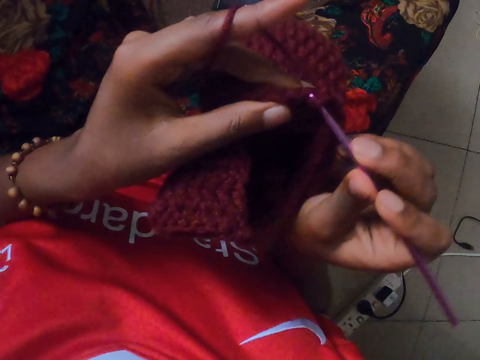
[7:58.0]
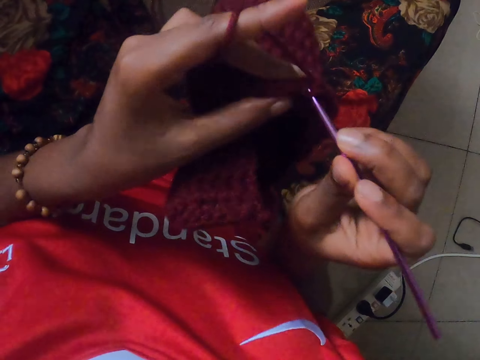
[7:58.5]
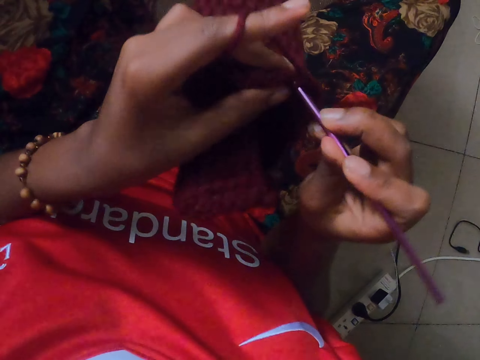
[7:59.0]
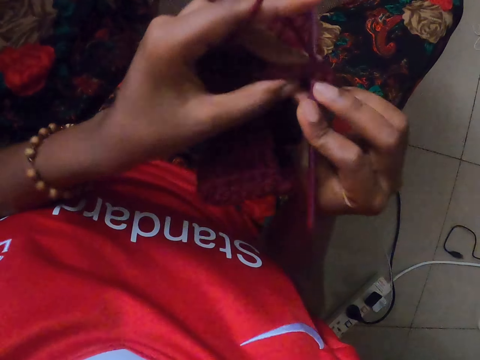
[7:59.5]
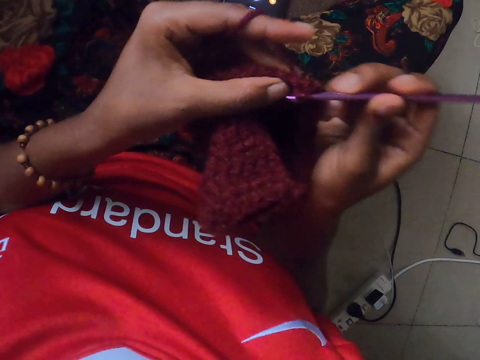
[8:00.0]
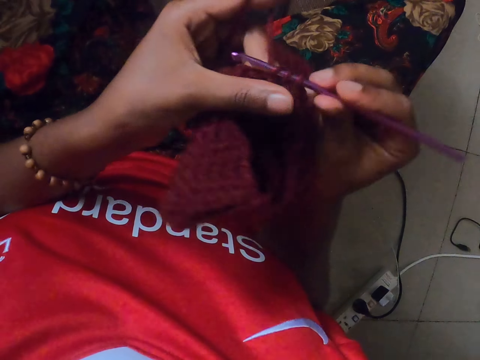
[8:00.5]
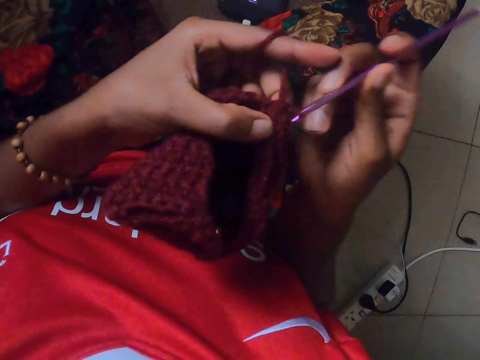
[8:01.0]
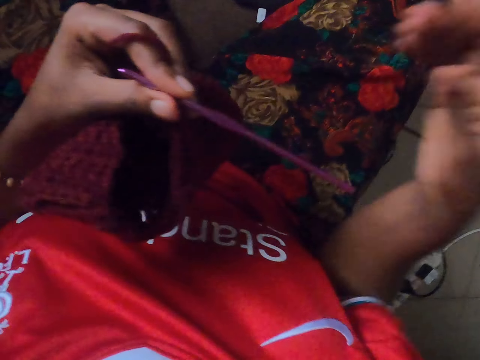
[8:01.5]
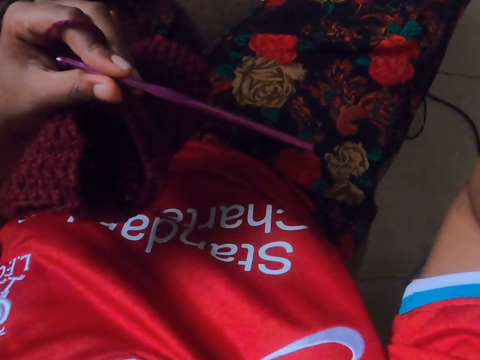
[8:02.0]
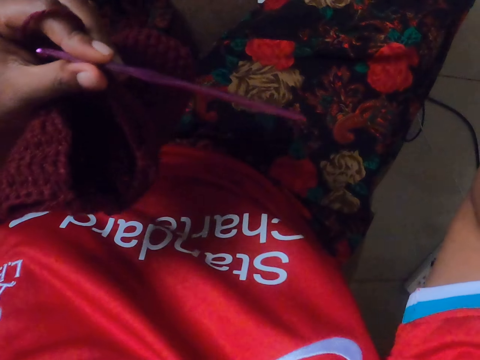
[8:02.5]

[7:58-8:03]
The camera wearer passes the crochet hook from her right hand to her left hand.
